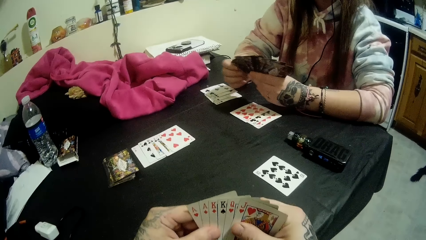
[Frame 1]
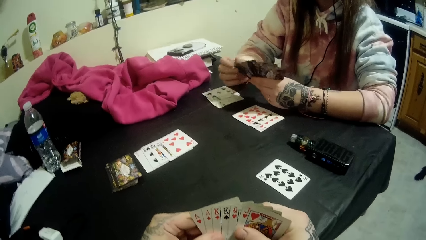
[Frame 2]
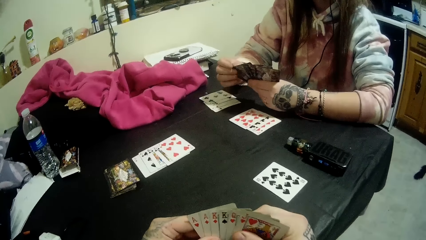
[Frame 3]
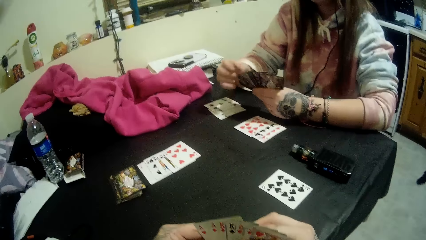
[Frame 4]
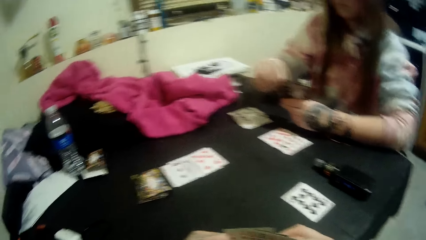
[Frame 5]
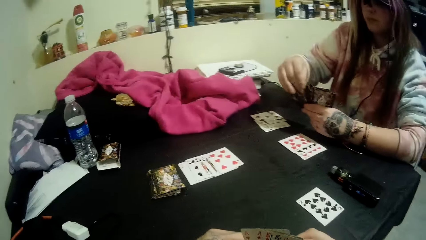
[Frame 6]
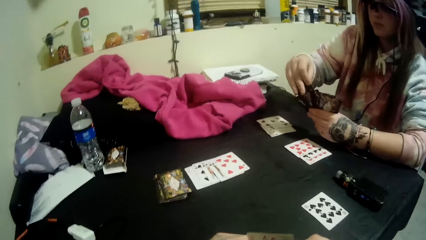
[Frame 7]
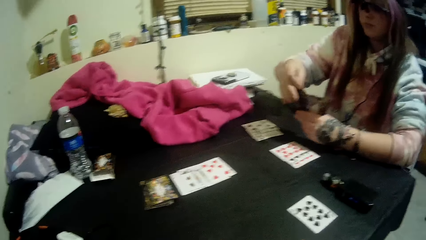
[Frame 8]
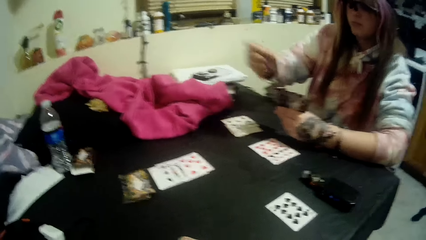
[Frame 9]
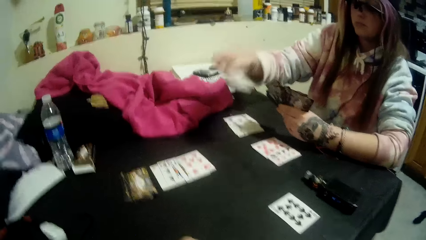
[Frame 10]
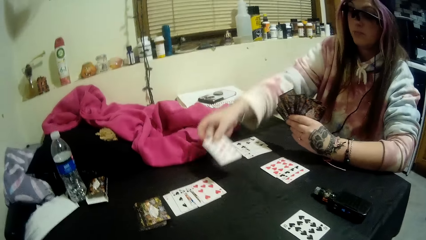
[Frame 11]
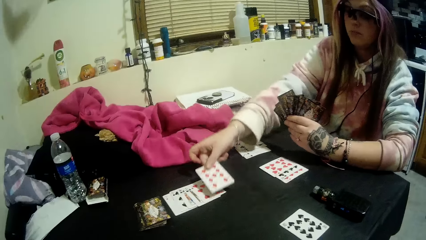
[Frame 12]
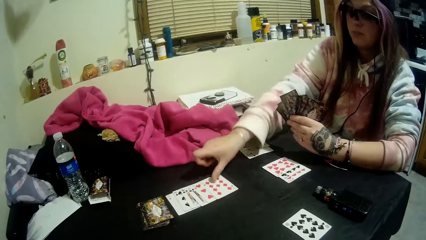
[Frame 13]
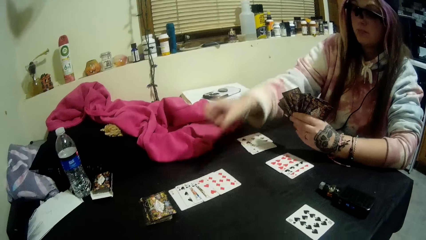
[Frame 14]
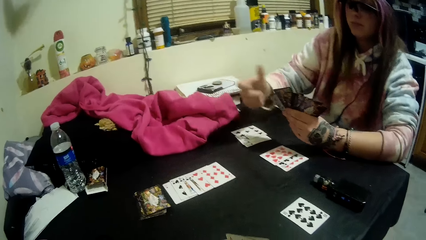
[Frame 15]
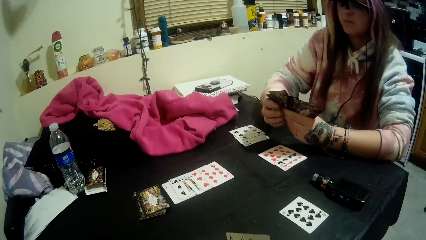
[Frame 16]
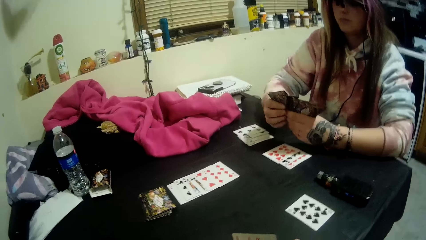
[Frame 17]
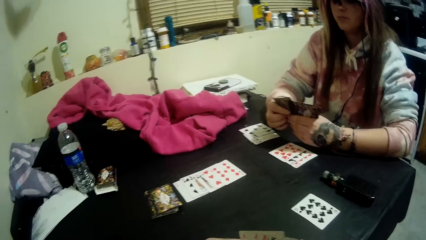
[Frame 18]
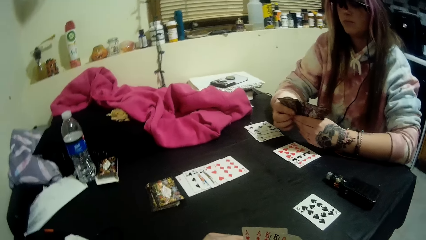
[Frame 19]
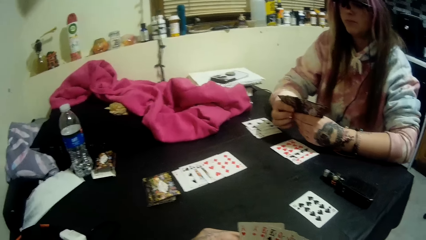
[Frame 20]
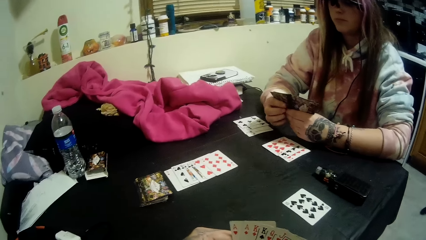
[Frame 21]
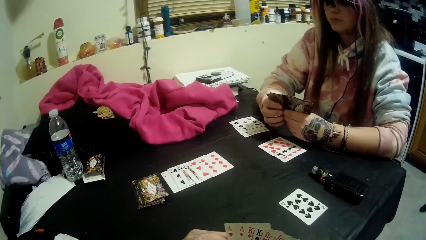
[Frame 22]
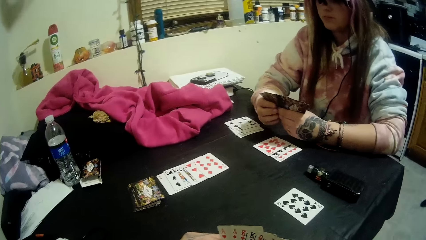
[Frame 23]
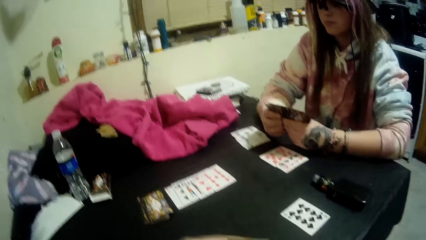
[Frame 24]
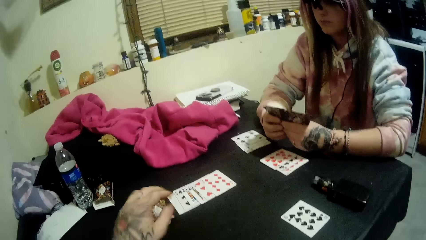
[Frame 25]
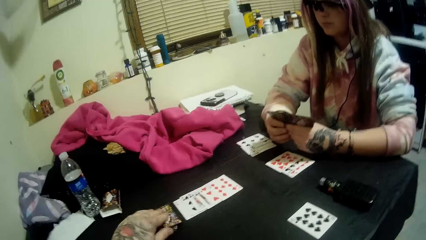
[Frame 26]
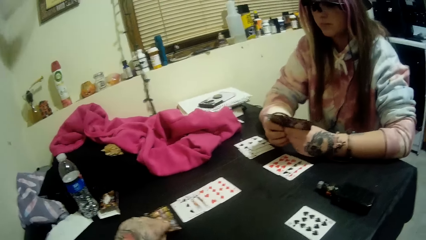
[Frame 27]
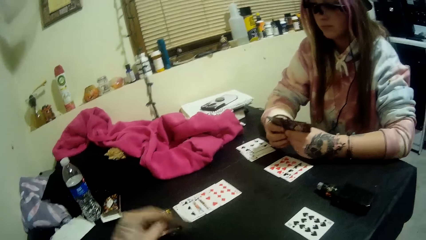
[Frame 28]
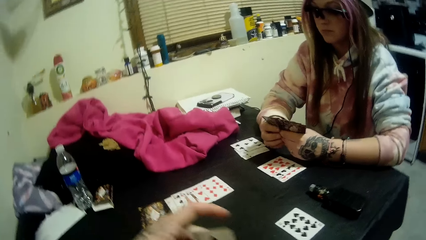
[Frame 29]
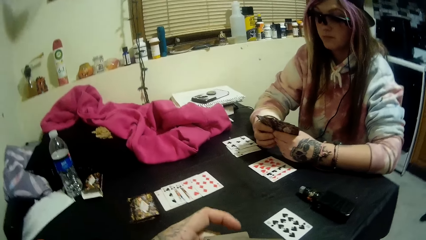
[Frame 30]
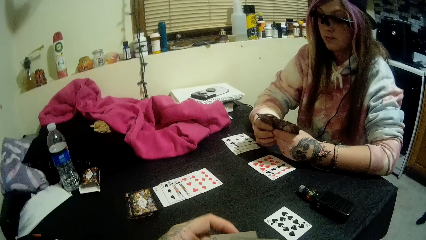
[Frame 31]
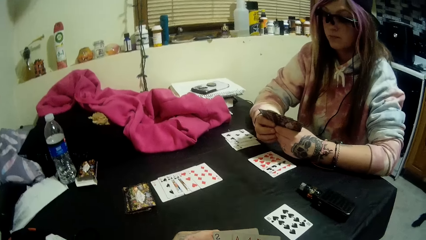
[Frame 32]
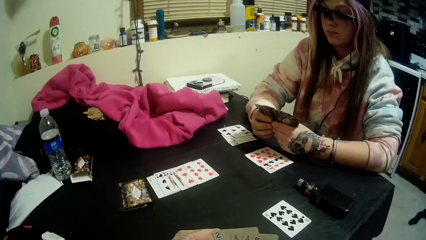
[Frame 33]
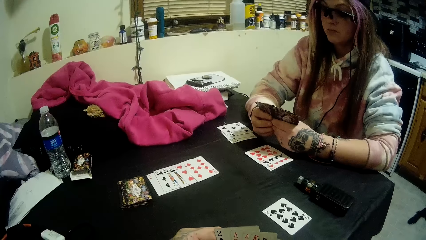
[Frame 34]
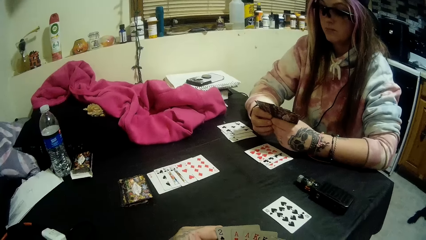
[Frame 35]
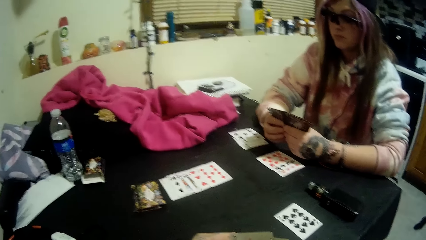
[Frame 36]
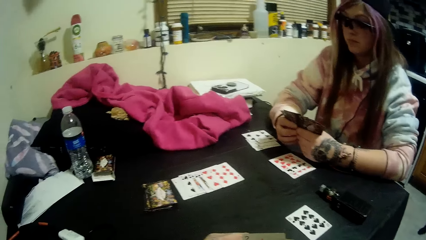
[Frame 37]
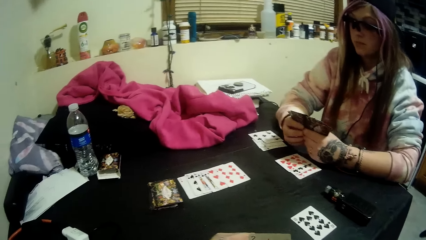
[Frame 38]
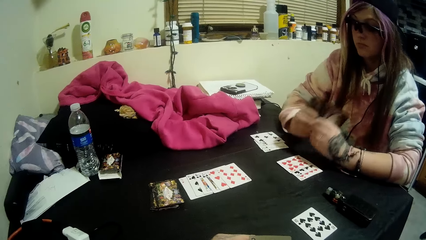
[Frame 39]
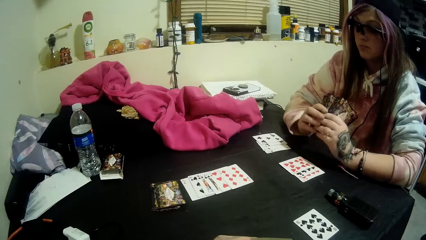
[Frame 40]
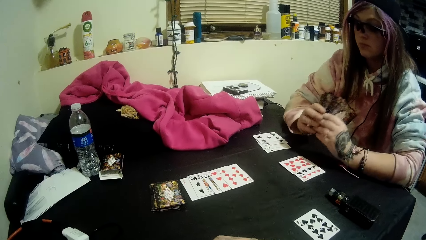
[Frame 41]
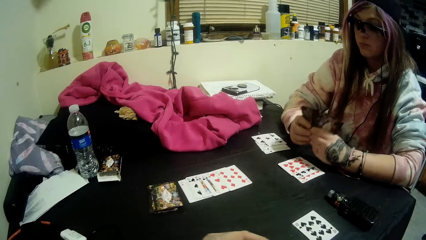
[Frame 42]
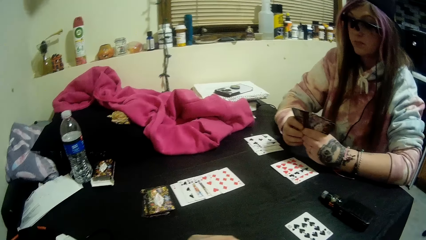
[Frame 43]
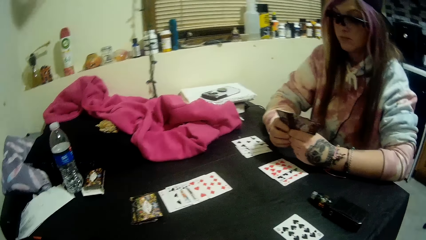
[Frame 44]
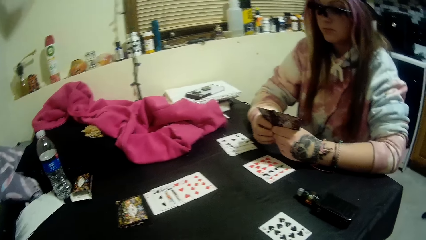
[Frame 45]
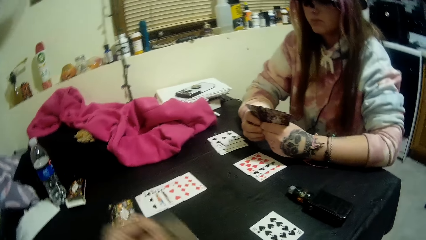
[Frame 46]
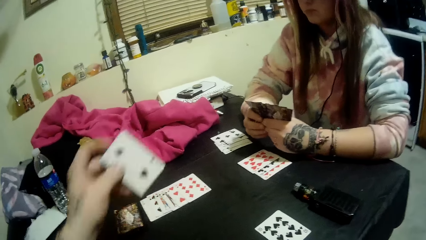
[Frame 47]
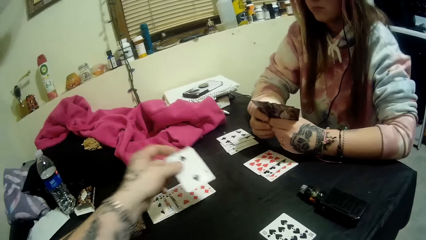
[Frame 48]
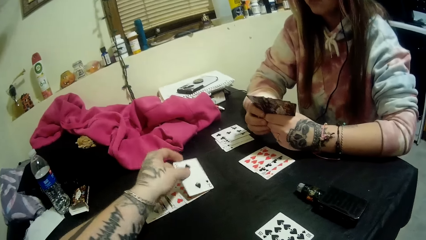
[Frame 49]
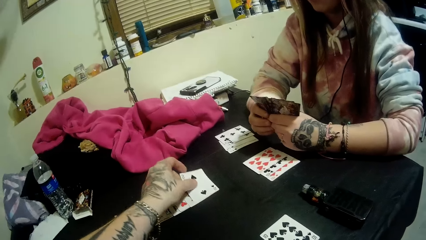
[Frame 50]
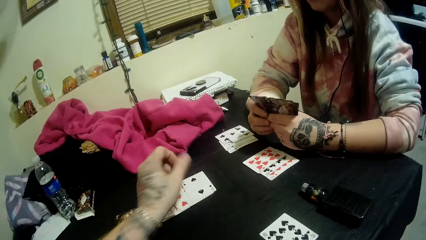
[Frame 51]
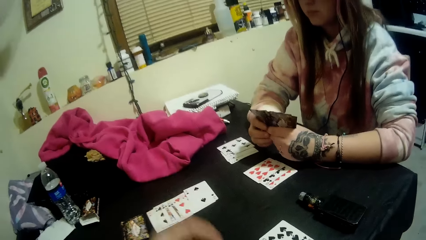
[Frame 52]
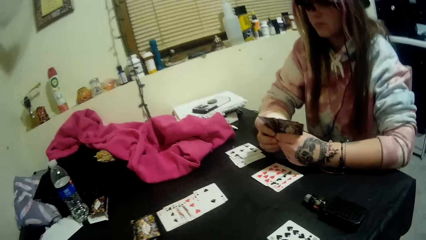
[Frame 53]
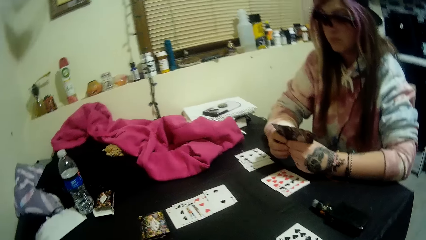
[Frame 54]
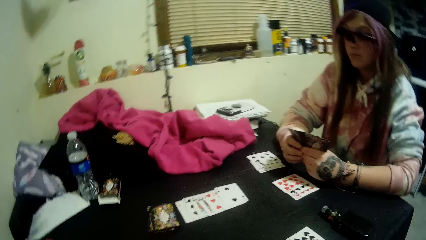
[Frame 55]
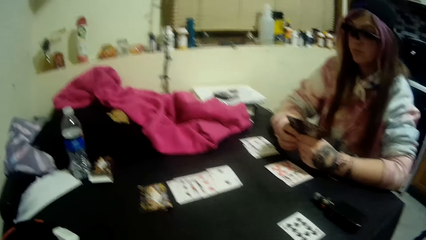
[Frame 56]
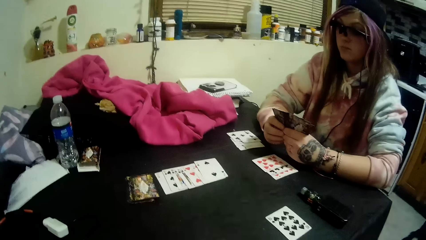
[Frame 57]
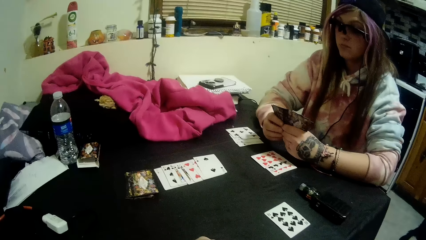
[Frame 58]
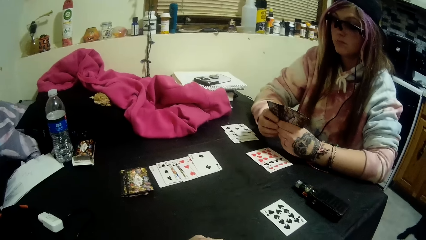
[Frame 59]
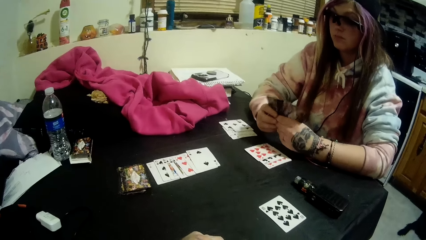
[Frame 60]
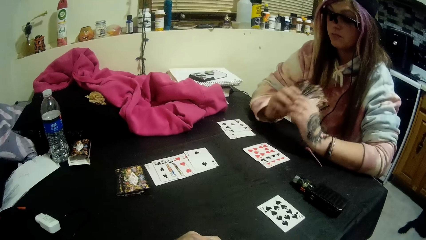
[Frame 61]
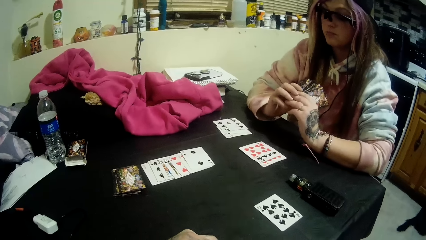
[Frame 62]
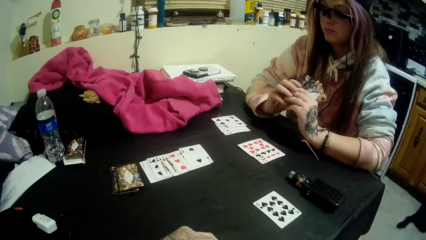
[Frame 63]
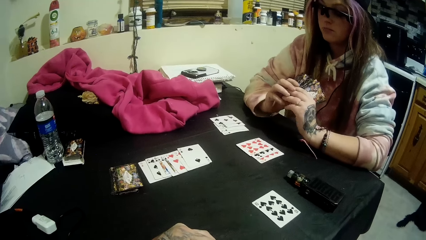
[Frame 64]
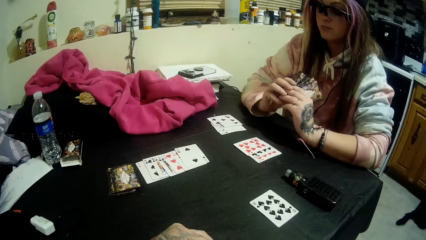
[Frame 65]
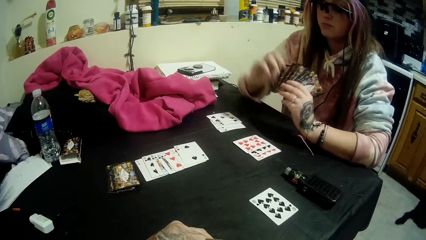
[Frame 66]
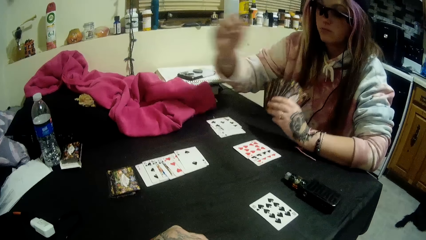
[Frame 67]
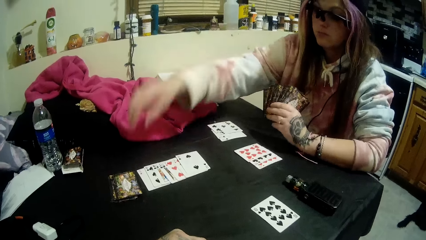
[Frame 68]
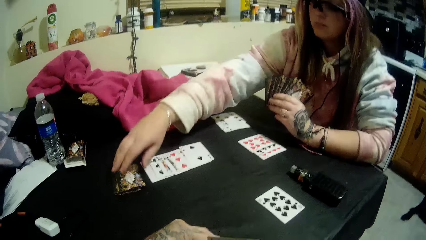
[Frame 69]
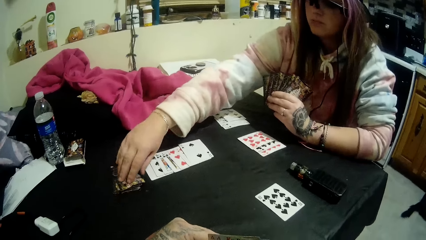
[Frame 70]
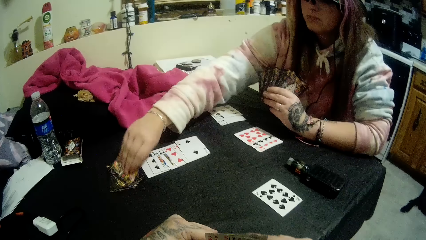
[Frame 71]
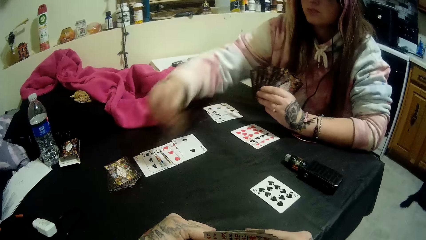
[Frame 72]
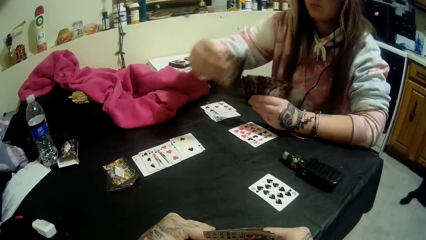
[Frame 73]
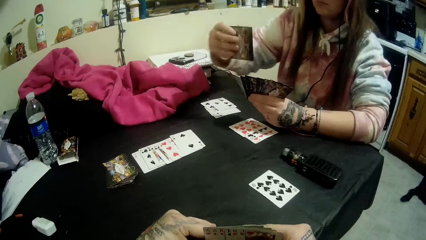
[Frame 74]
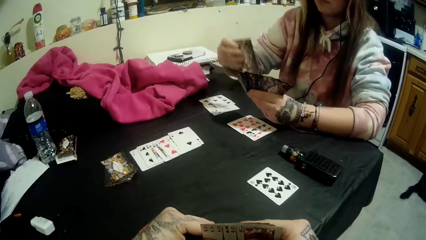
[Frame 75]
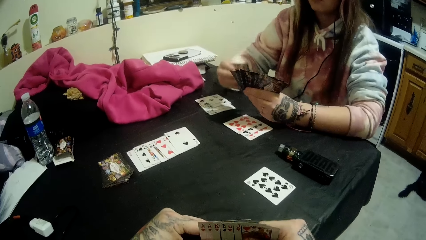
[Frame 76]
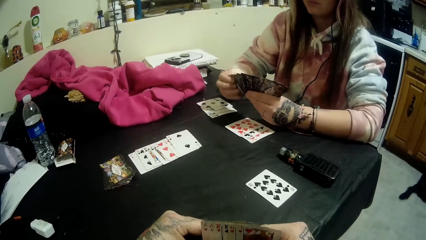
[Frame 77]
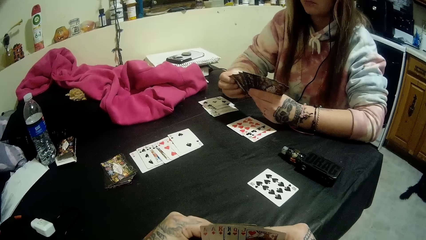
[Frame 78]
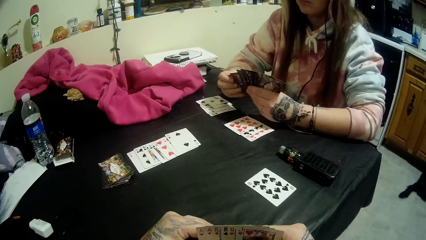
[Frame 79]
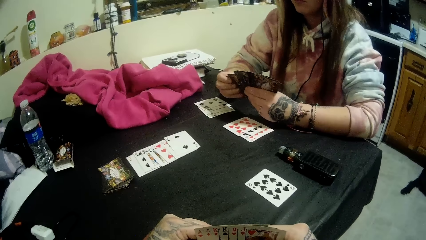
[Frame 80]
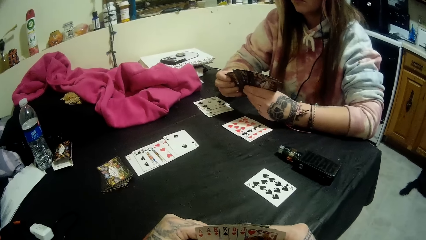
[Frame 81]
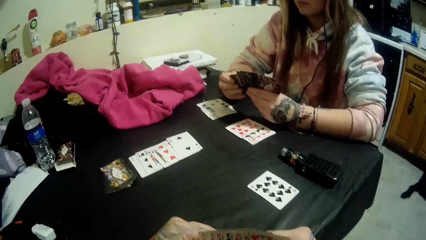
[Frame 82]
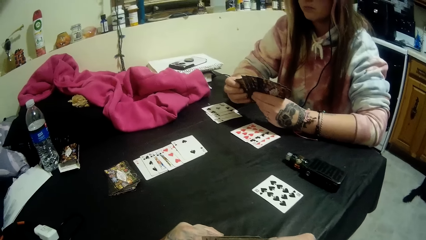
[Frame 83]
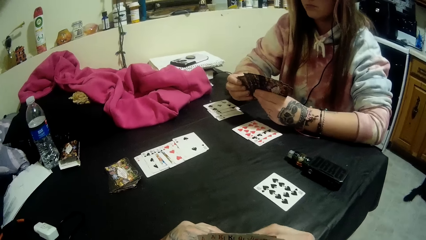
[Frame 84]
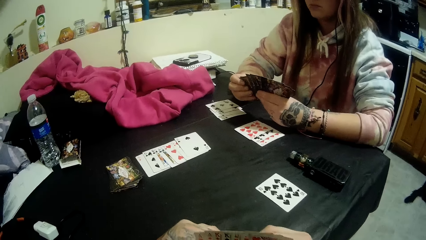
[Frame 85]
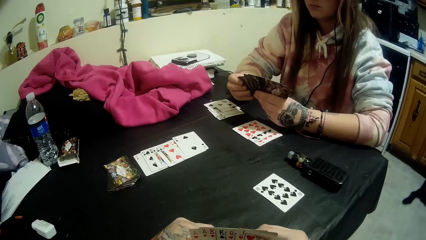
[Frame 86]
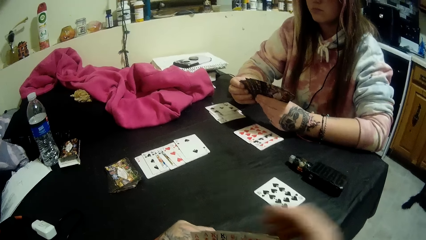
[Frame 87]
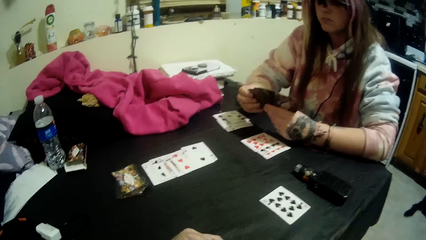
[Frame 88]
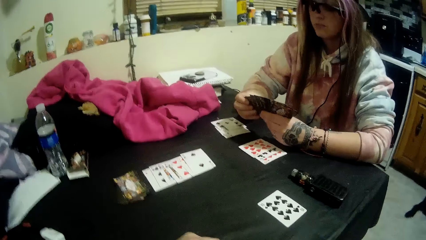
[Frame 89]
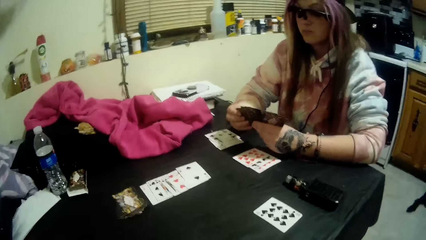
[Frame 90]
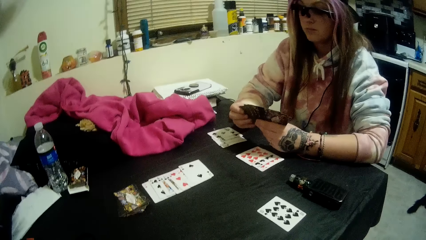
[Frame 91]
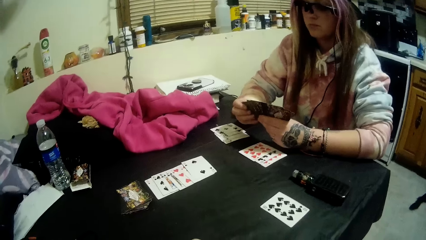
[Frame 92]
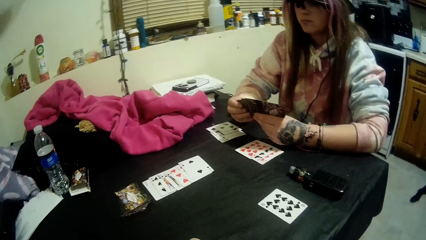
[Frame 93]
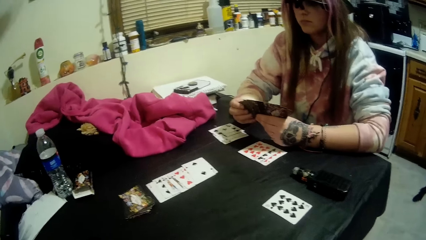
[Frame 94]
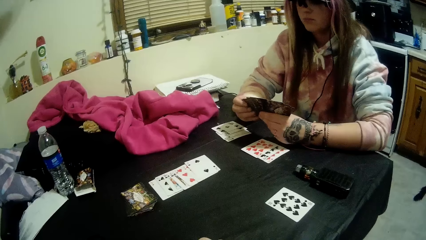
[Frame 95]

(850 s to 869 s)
The camera wearer looks at the cards. The lady takes the card. The lady drops another card onto the table beside the stack with her right hand. The lady looks at the cards. The lady holds the cards in her left hand with both hands. The camera wearer picks another card from the stack of cards with his left hand. He puts the card on the right hand. He converses. The lady moves the hands. The camera wearer drops another card onto the table beside the stack of cards with his left hand. He looks around. The lady moves the hands. The lady picks another card from the stack on the table with her right hand. The camera wearer converses. The lady puts the card on the right hand. The camera wearer converses. The lady holds the cards in her left hand with both hands. The camera wearer moves the hand.
